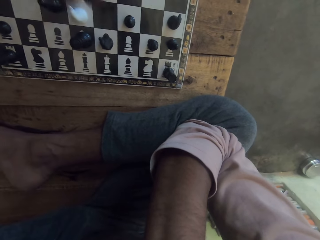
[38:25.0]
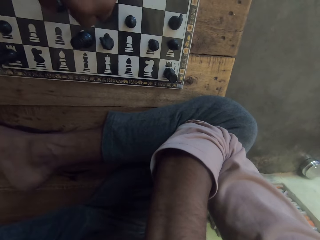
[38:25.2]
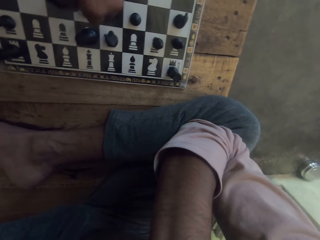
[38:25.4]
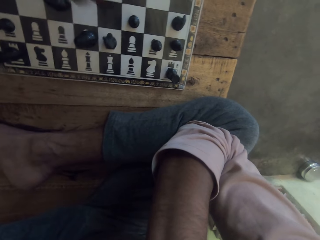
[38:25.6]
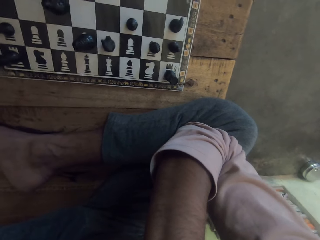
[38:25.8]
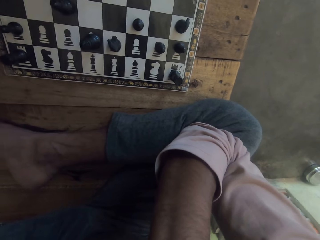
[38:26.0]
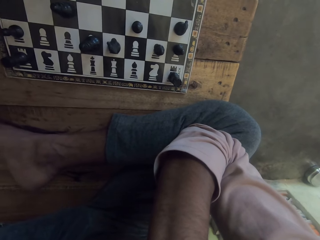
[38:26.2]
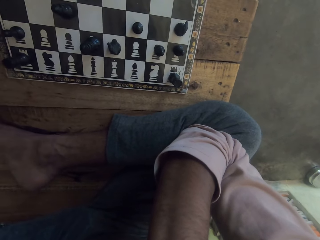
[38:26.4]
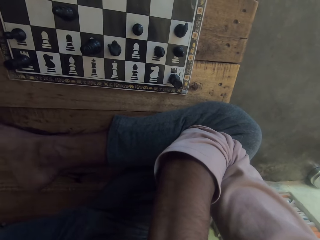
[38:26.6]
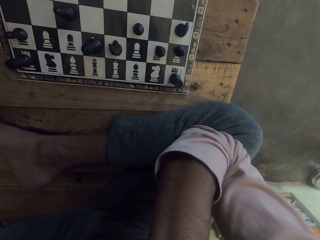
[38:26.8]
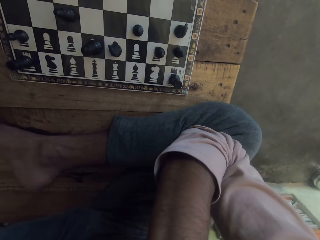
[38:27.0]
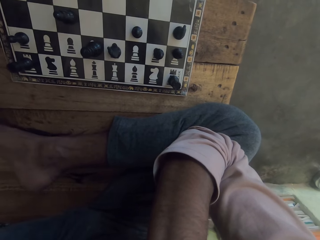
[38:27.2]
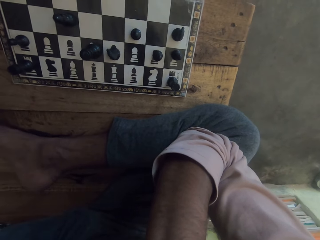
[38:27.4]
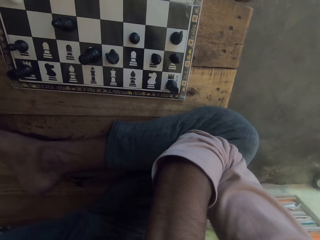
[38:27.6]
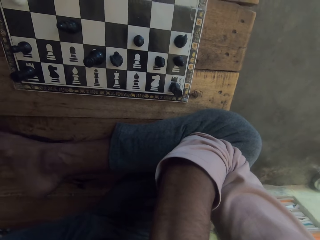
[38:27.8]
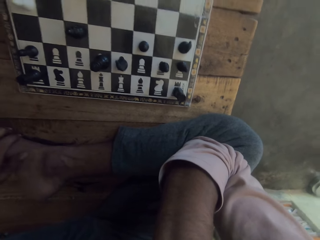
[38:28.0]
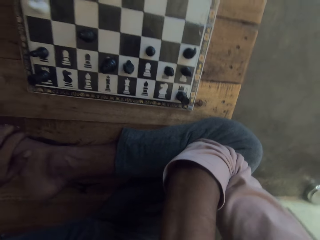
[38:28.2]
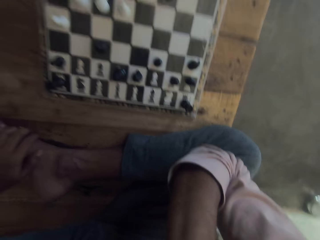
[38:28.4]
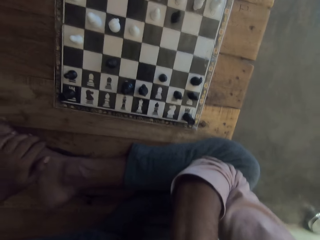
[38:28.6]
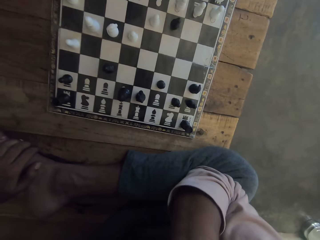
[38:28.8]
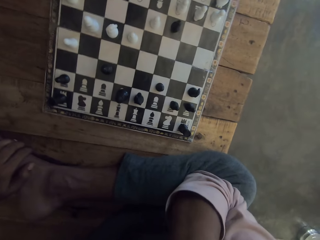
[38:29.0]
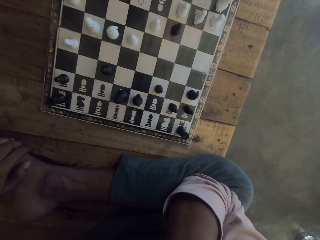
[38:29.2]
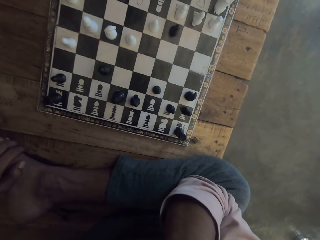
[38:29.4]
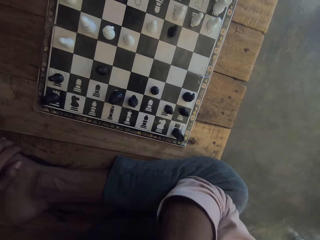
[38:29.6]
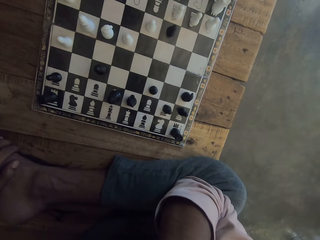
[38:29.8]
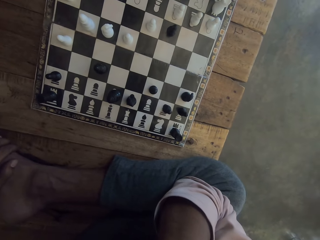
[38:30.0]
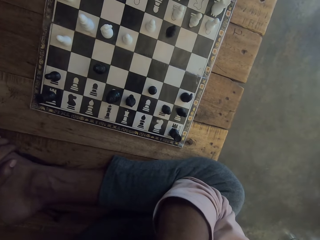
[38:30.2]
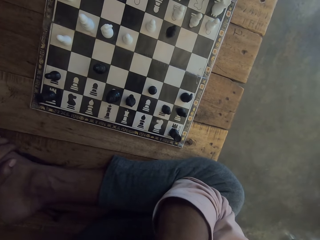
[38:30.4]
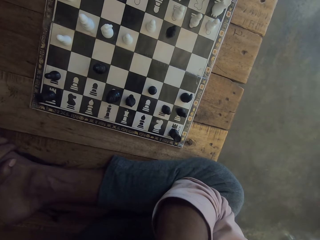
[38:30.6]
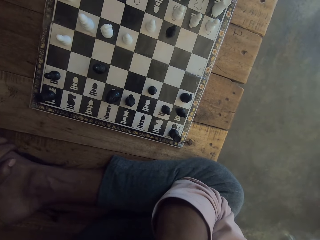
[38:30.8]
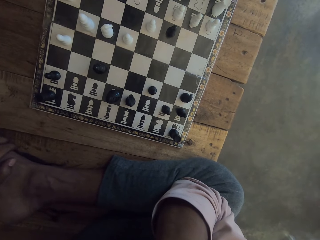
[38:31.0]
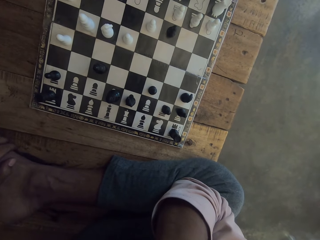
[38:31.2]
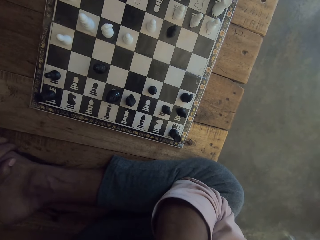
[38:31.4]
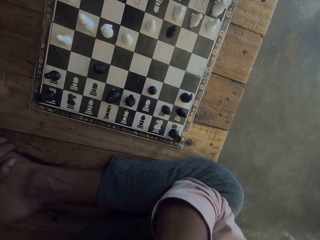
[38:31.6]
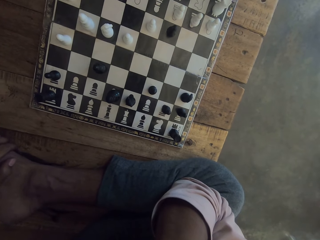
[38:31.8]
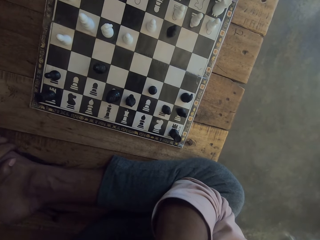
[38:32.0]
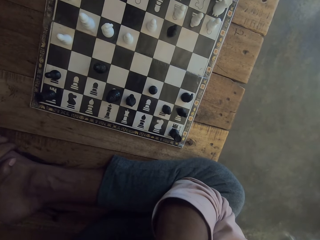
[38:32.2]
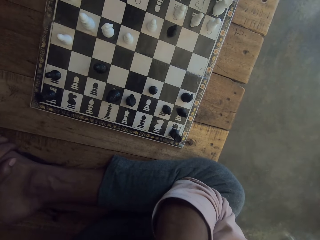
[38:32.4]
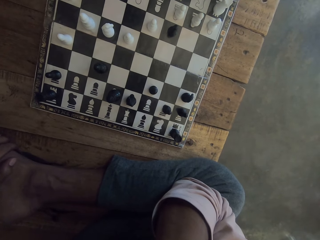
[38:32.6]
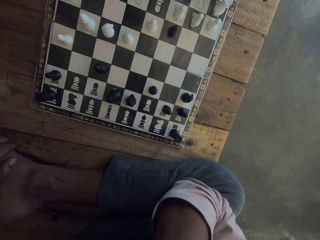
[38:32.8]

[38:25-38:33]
The camera wearer moves a chess piece. They stare at the chess board.

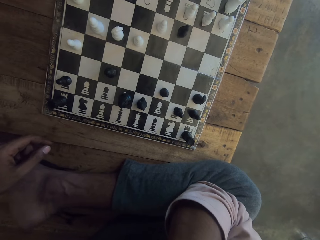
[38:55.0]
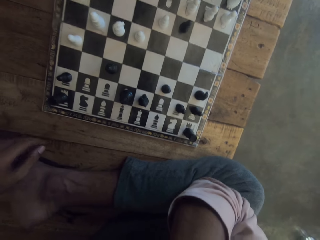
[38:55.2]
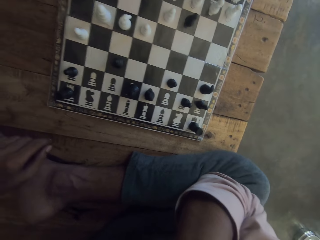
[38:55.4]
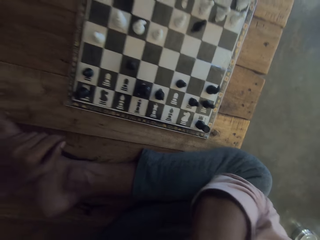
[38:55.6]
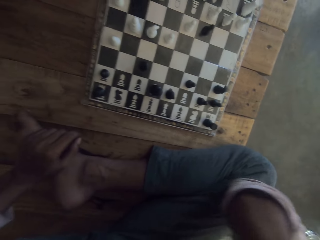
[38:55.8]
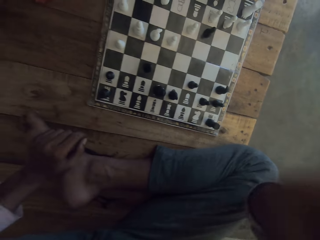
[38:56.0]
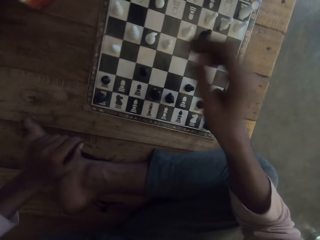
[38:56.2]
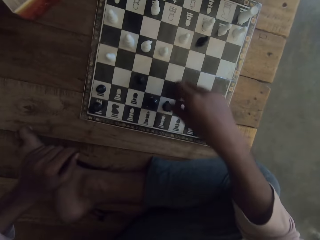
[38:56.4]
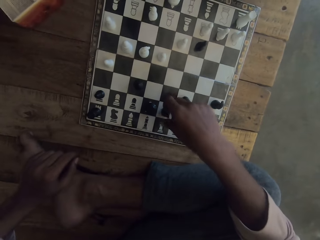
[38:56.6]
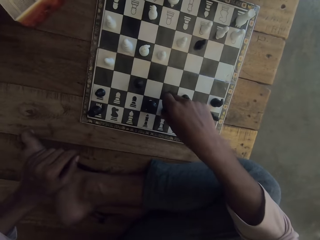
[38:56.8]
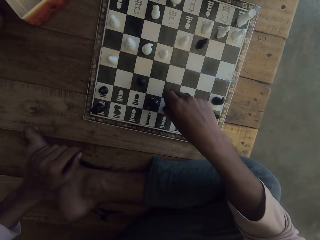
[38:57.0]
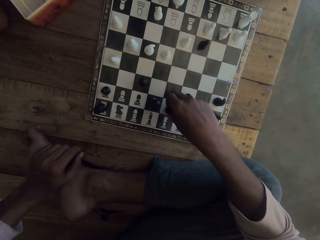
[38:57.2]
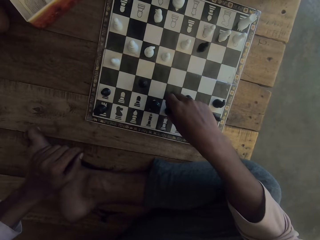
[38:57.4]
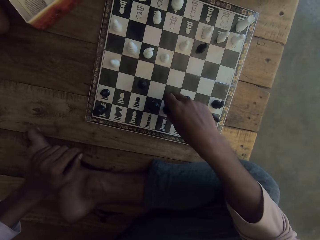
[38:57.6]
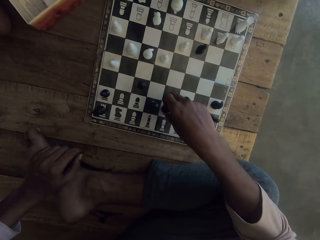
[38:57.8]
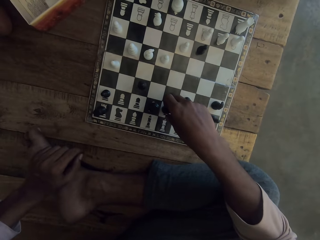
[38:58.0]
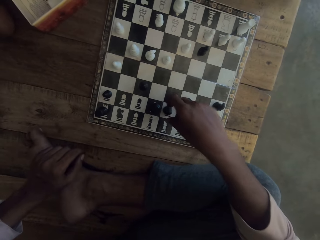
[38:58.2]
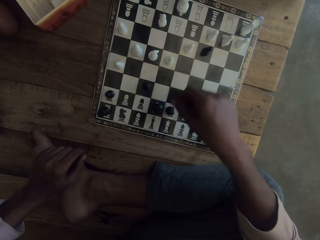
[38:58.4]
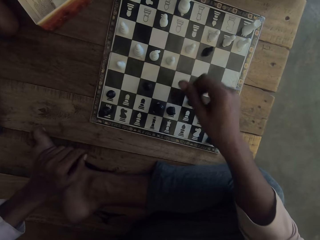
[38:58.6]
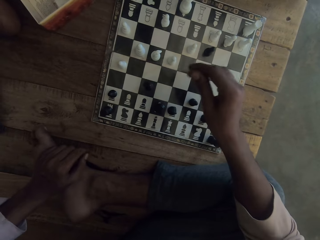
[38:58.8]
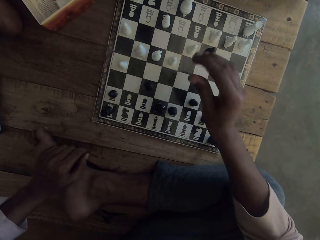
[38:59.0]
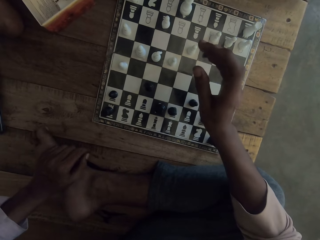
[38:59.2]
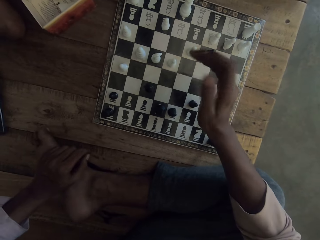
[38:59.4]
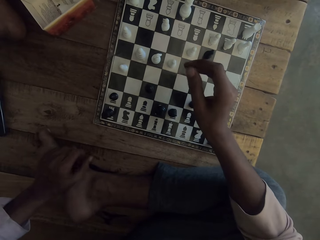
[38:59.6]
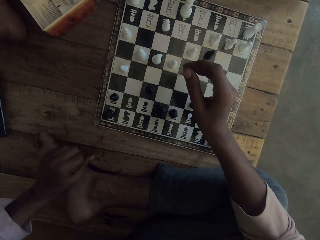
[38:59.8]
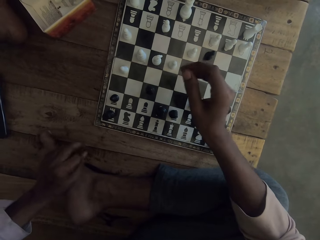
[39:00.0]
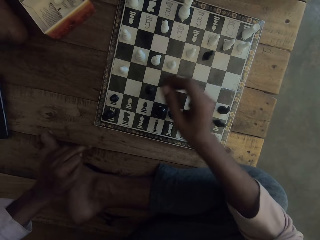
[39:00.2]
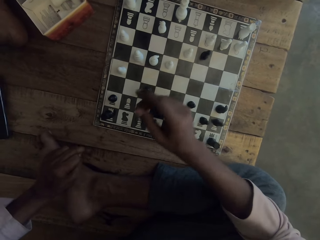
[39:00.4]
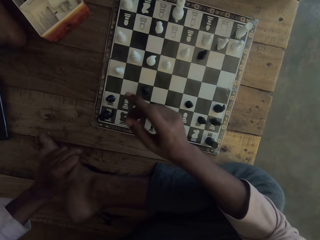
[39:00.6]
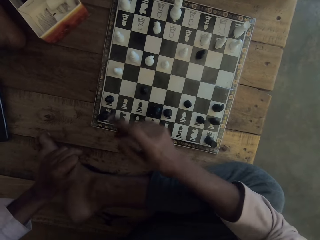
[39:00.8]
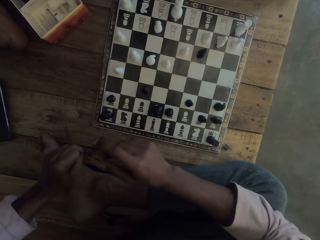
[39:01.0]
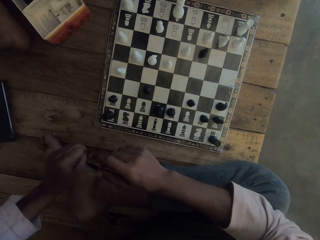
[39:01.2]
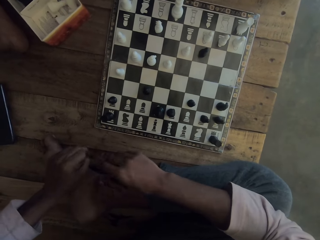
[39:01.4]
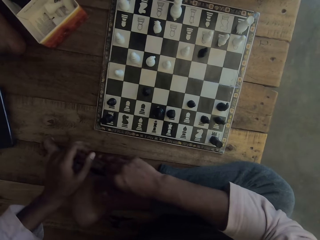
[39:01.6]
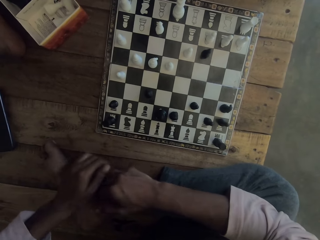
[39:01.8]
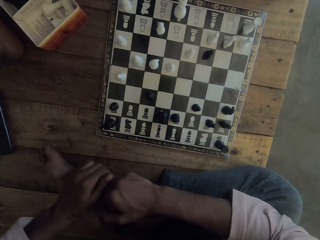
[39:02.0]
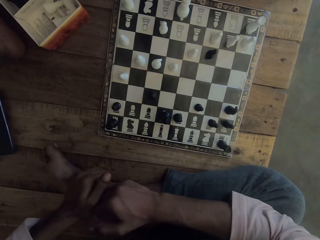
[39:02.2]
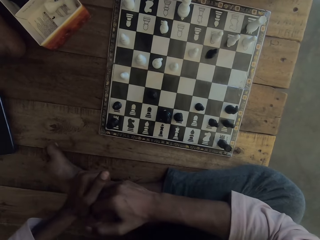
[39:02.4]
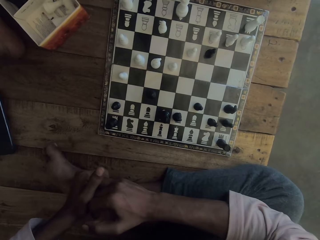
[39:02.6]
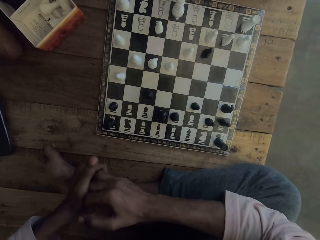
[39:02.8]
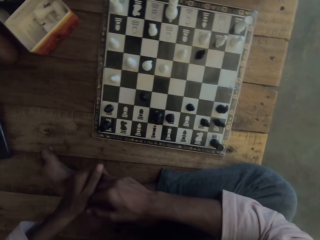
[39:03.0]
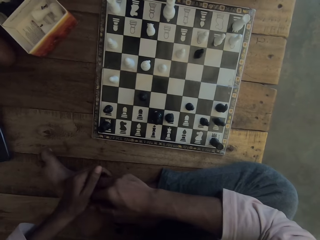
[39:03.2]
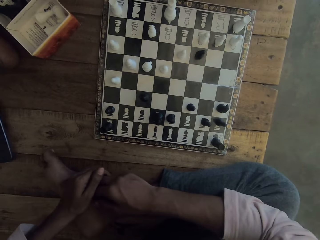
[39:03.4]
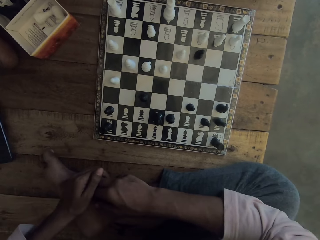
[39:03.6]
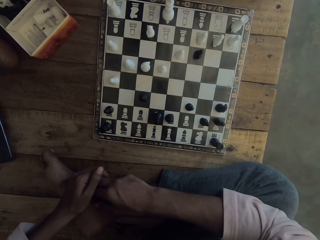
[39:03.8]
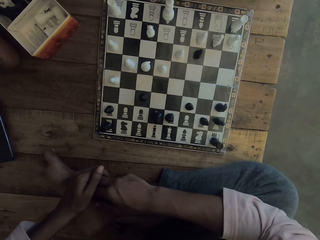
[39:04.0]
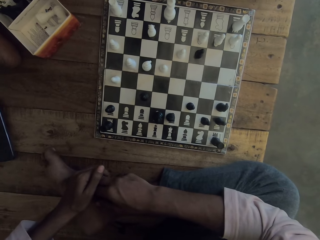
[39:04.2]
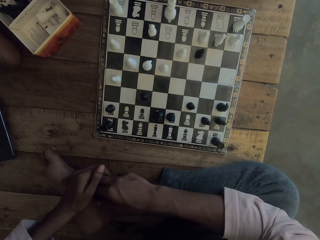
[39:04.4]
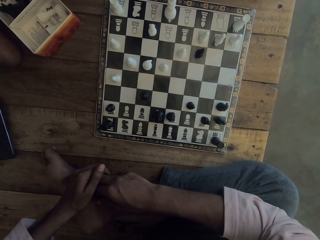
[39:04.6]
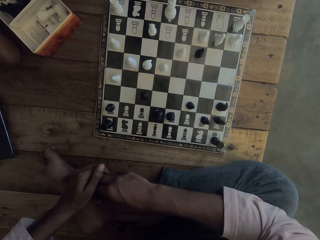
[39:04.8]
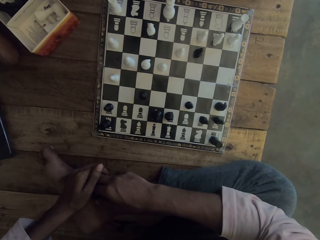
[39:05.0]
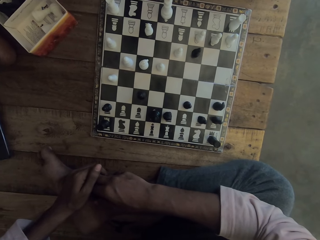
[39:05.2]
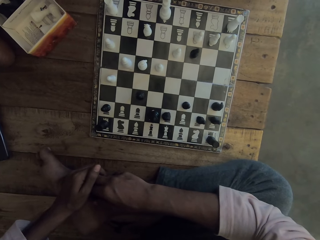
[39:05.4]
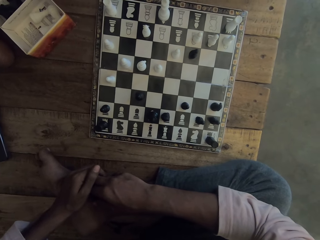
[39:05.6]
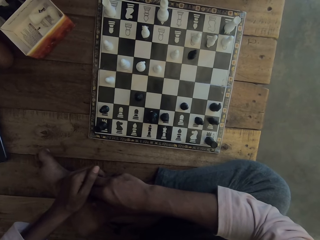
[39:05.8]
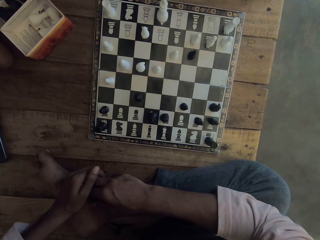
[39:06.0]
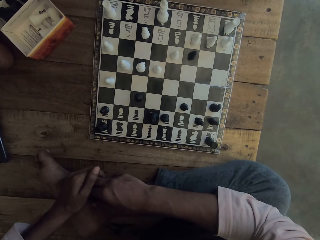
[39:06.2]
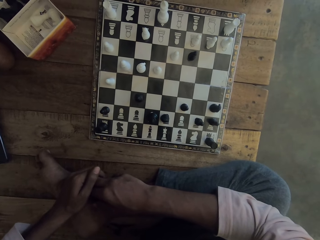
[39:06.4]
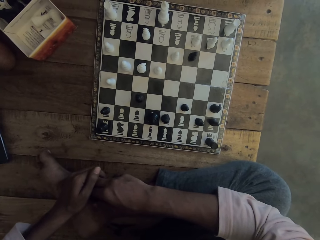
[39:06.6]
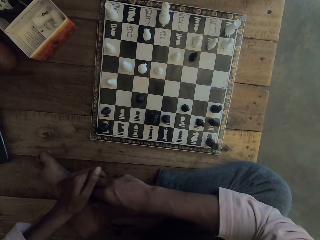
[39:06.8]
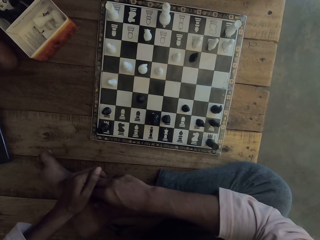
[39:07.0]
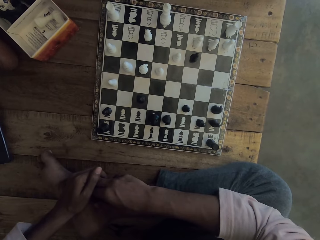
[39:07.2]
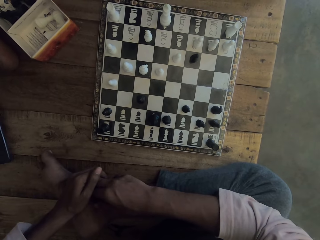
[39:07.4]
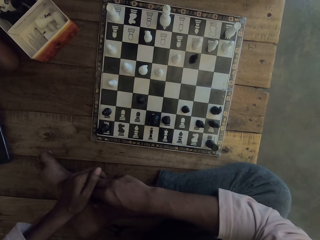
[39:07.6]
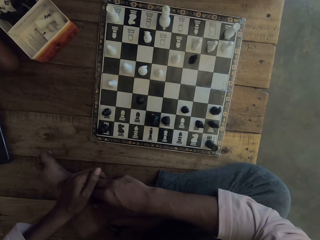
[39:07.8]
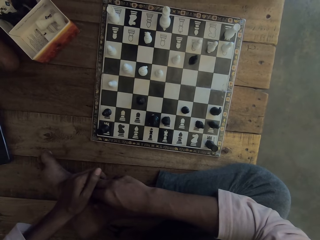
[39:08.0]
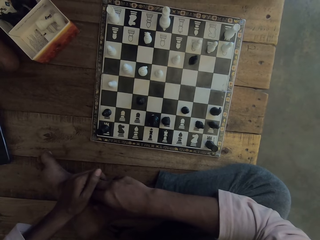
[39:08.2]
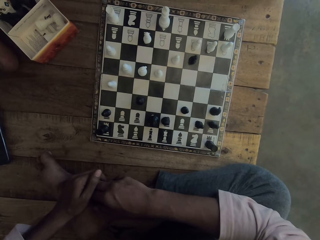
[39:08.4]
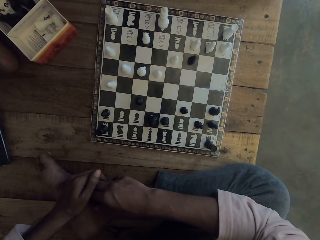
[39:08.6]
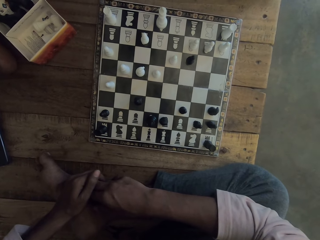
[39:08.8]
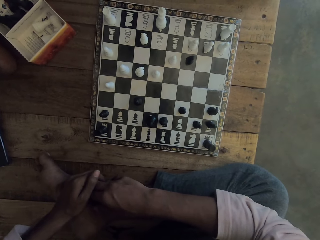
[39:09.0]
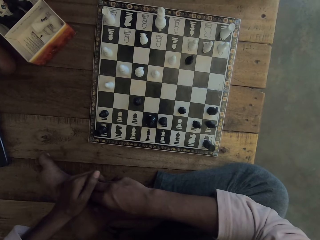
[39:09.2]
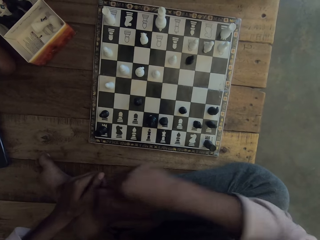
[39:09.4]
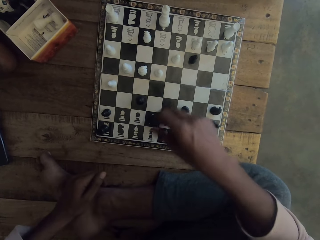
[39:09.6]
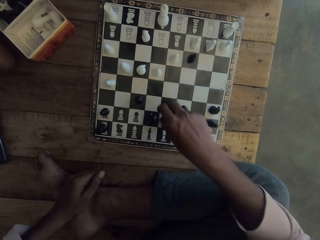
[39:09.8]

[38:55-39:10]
The camera wearer plays chess. They move a chess piece. They stare at the chess board.
